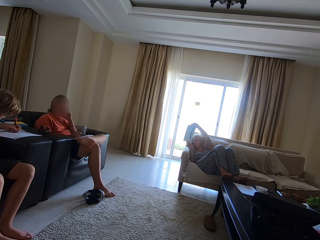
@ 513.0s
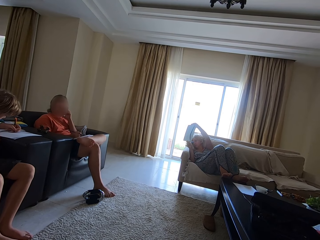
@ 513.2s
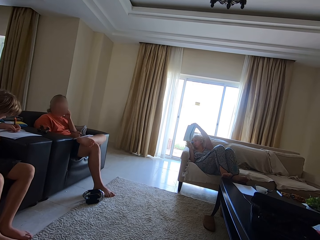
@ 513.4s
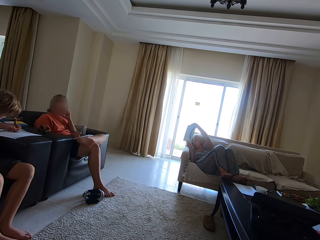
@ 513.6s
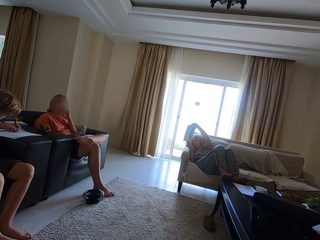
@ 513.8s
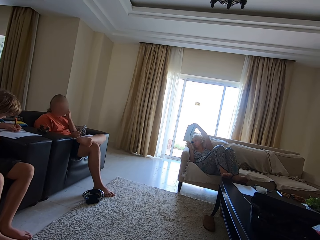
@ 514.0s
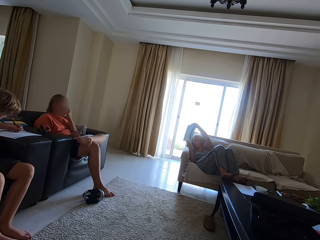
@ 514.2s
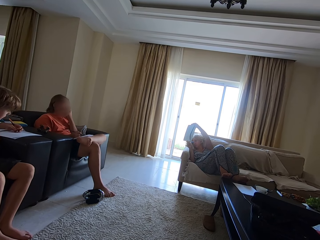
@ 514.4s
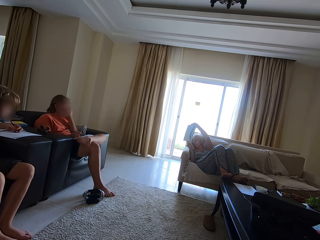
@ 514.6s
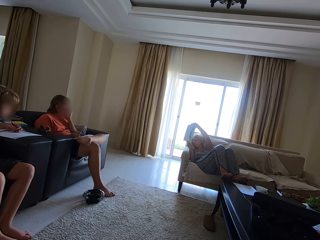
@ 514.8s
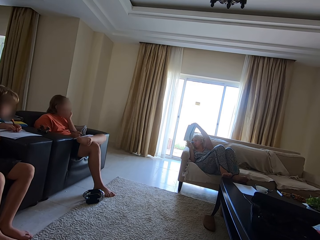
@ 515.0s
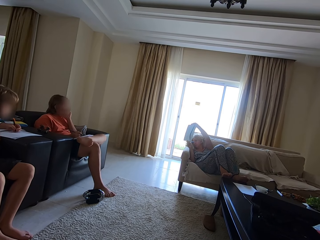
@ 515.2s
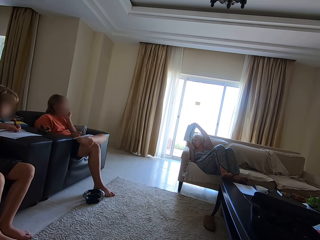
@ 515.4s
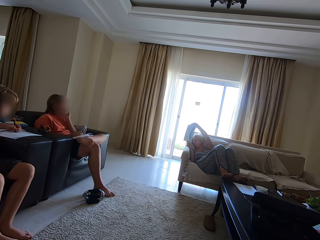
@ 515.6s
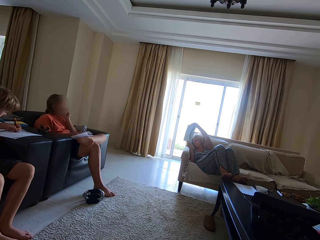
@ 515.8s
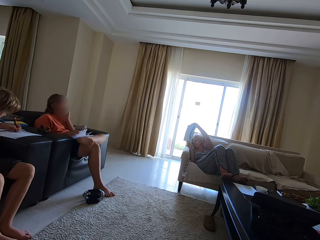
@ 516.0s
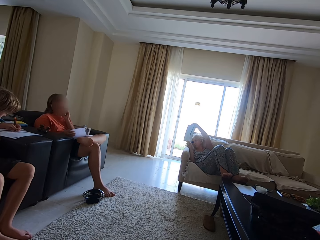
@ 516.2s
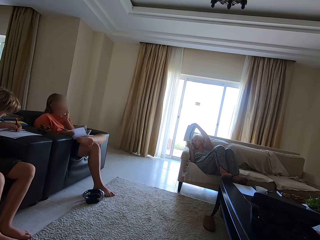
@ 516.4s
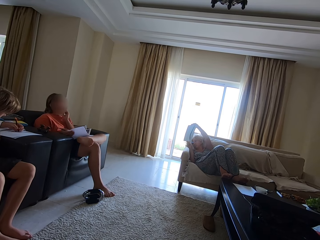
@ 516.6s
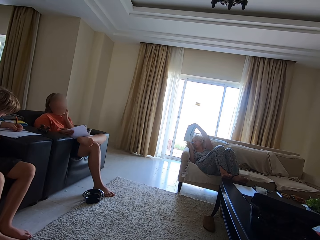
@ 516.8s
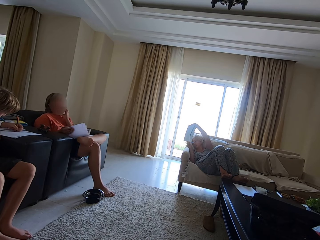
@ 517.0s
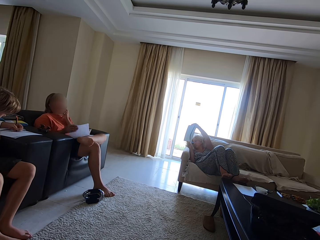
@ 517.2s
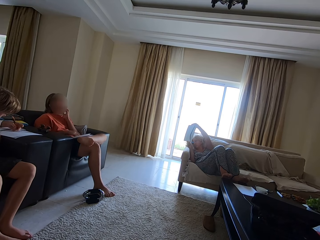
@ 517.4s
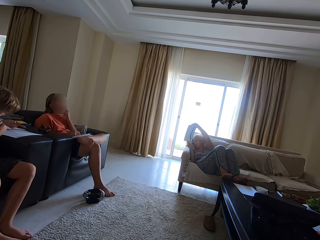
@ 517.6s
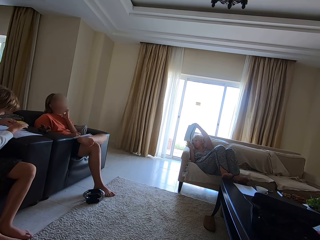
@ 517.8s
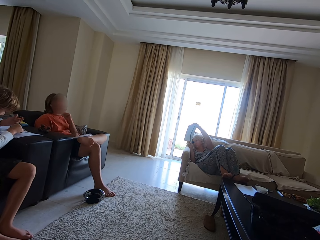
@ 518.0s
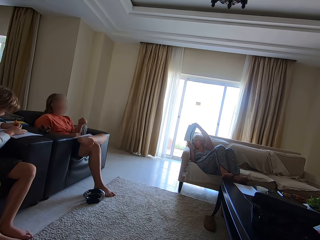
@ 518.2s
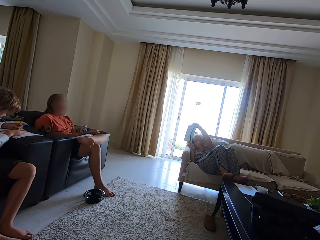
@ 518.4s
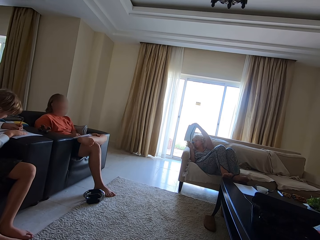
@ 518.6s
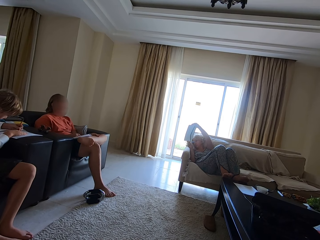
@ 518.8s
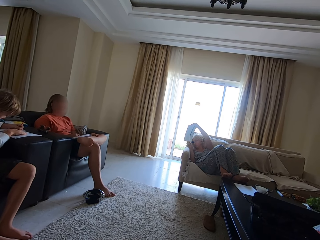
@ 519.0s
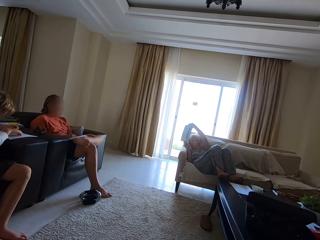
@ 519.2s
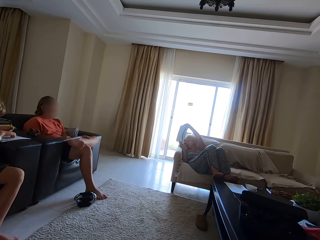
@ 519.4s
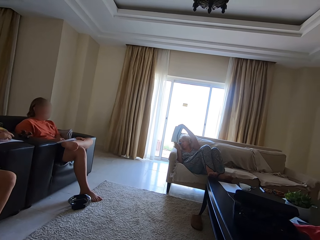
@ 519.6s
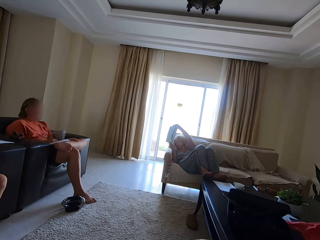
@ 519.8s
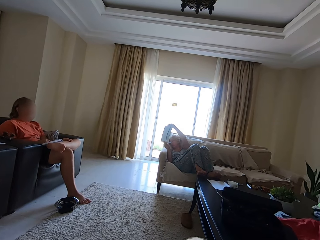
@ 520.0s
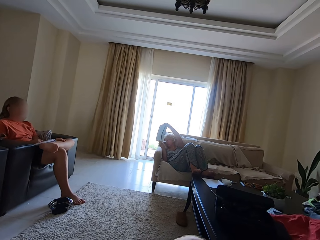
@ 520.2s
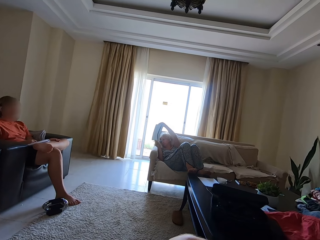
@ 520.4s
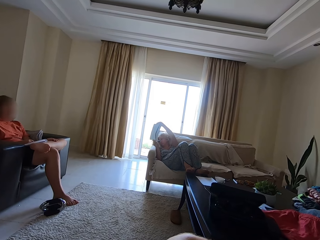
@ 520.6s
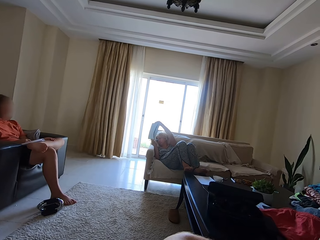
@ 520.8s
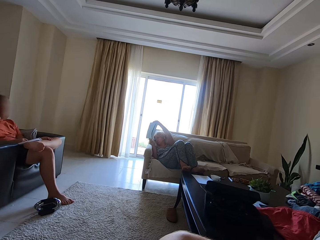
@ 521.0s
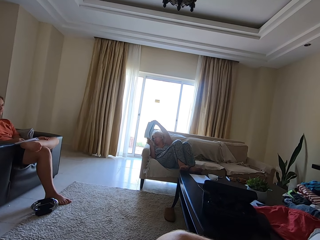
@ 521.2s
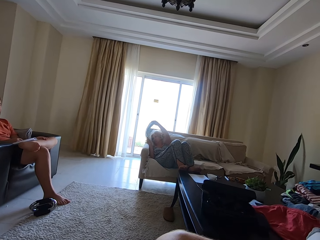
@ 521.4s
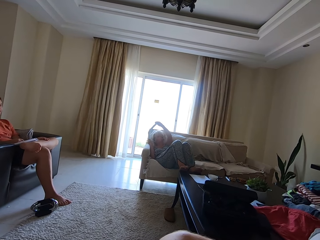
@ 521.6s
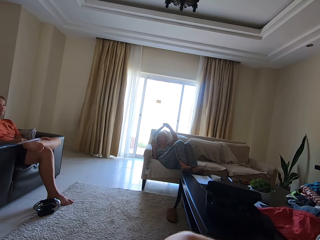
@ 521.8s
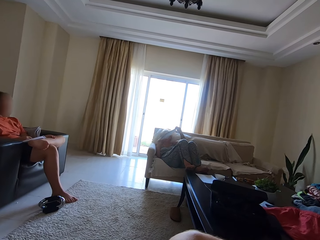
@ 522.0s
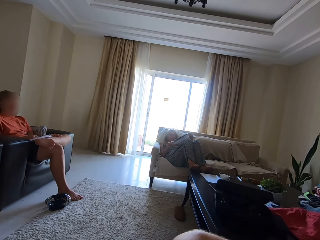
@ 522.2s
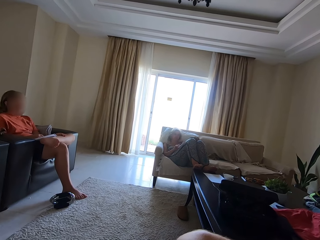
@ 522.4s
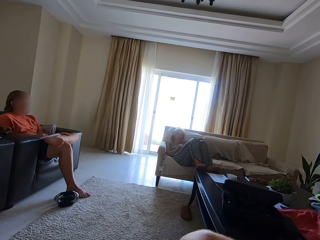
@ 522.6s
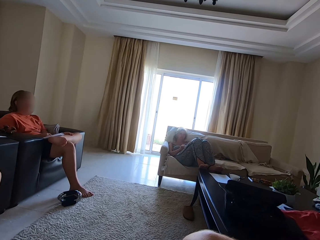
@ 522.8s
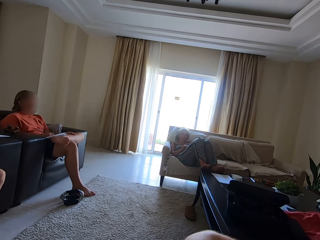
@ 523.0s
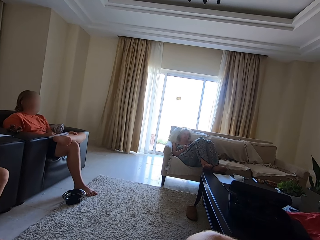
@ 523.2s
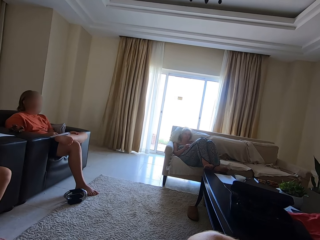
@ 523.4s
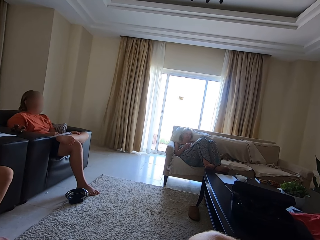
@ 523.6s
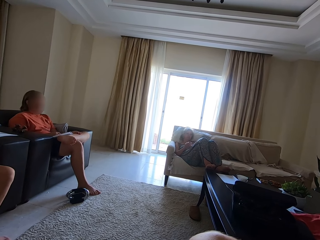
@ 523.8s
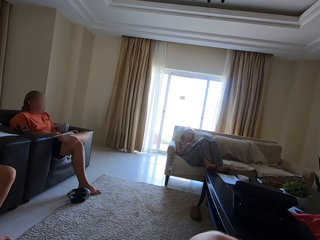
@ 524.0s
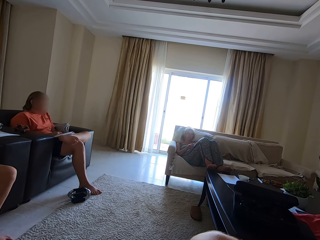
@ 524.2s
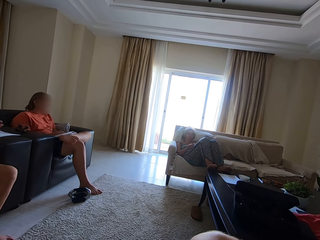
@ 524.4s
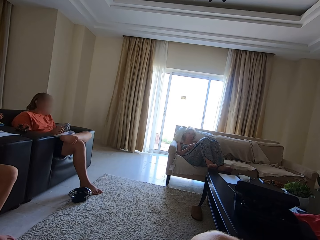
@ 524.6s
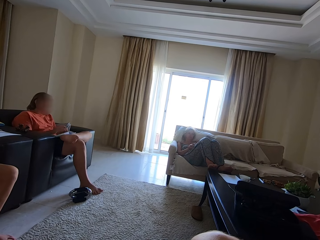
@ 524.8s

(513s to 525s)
A man draws on a book. He looks around. A woman opens the book on her lap with her right hand. The man draws on the book. The woman closes the book on her lap with her right hand. The man turns the pen with his hands. He rubs the book with the pen in his left hand. The camera wearer looks around. Another woman drops the book in her hands on her lap.

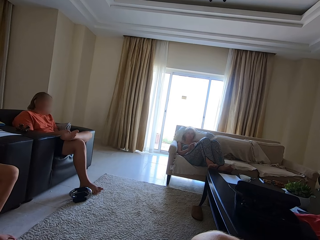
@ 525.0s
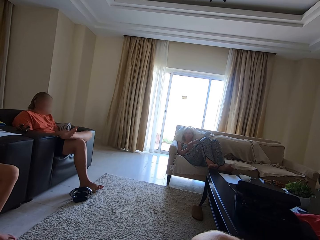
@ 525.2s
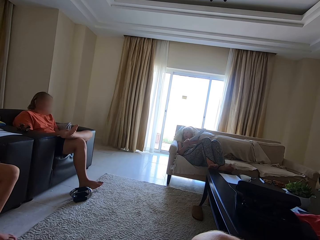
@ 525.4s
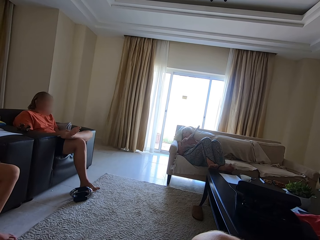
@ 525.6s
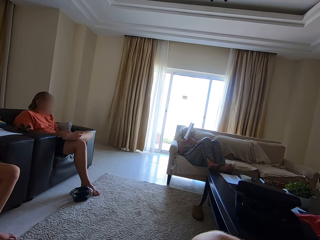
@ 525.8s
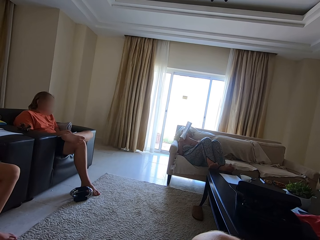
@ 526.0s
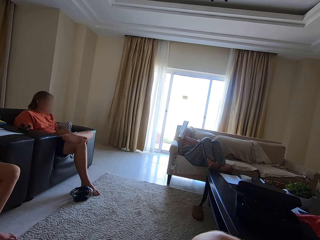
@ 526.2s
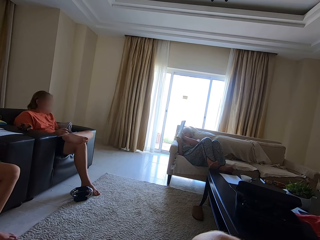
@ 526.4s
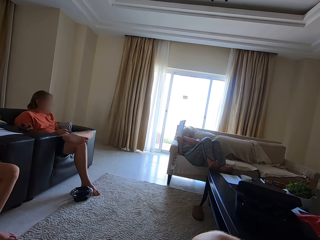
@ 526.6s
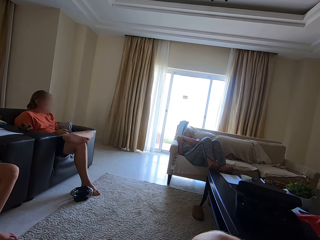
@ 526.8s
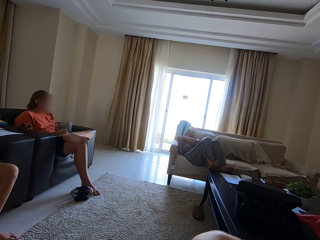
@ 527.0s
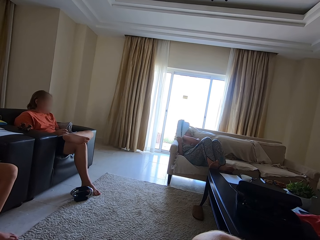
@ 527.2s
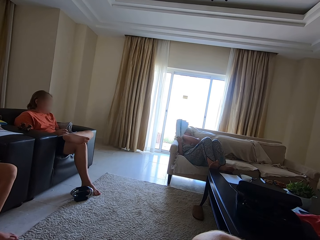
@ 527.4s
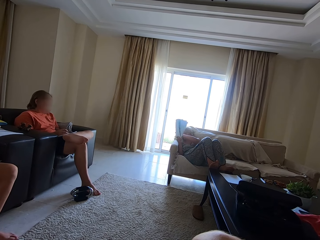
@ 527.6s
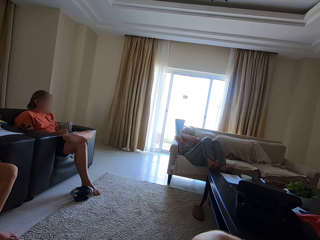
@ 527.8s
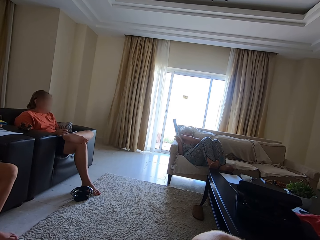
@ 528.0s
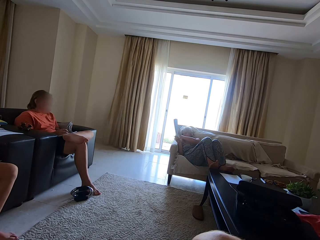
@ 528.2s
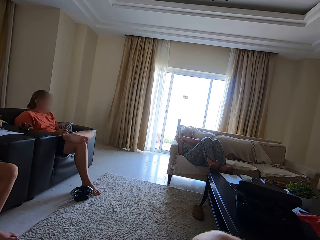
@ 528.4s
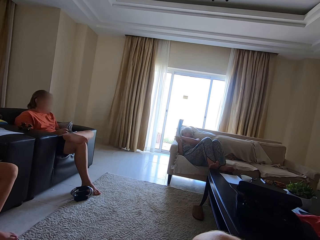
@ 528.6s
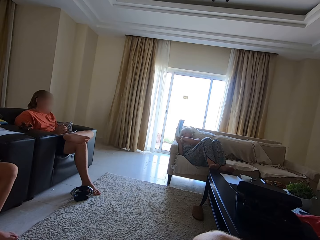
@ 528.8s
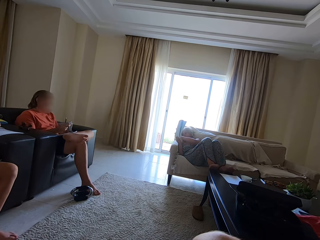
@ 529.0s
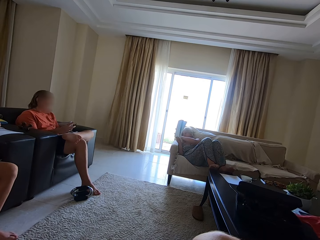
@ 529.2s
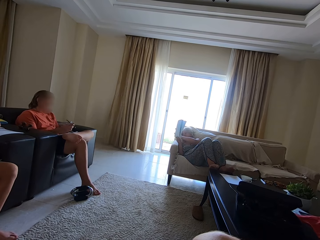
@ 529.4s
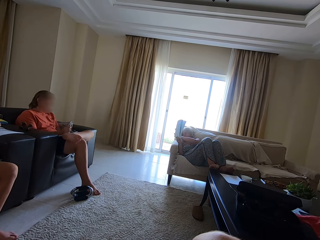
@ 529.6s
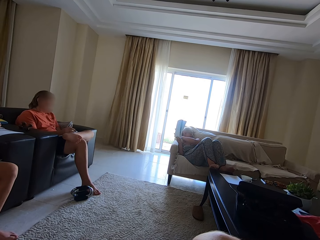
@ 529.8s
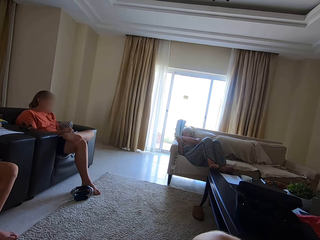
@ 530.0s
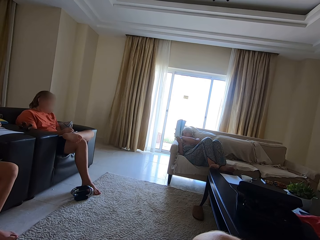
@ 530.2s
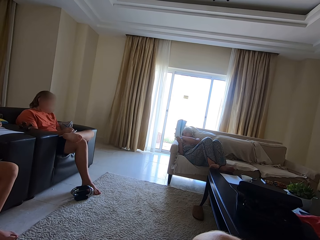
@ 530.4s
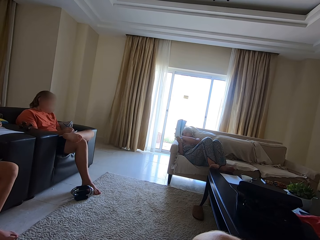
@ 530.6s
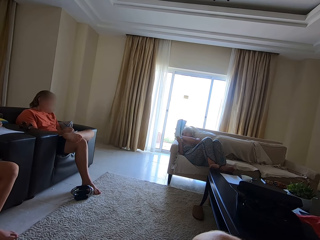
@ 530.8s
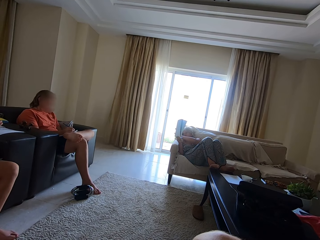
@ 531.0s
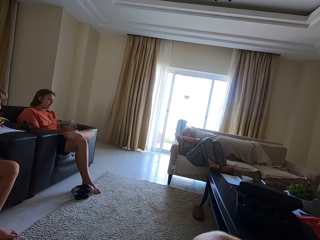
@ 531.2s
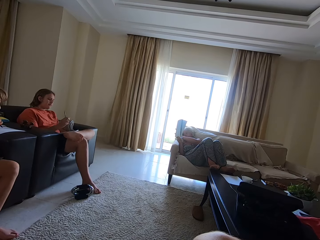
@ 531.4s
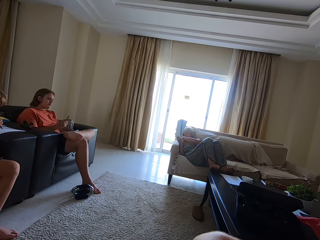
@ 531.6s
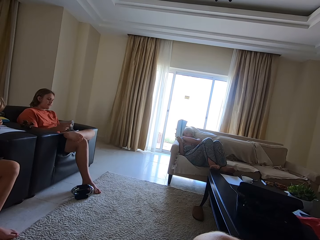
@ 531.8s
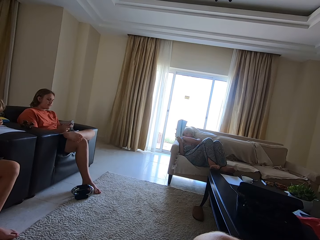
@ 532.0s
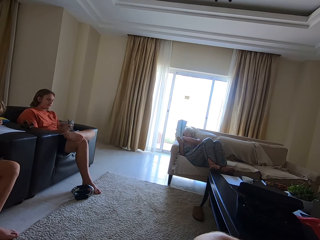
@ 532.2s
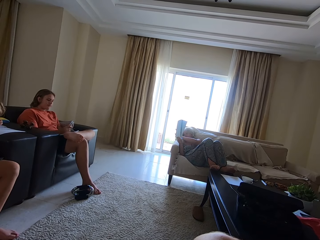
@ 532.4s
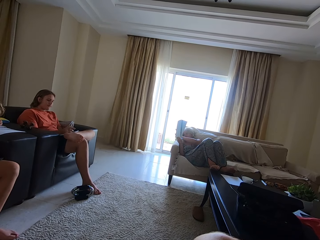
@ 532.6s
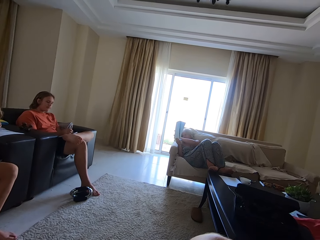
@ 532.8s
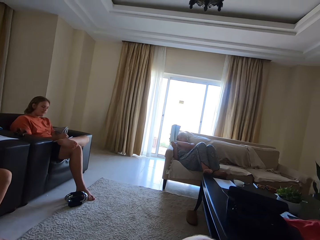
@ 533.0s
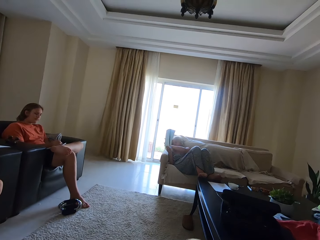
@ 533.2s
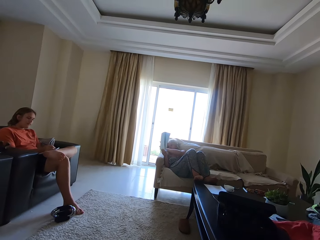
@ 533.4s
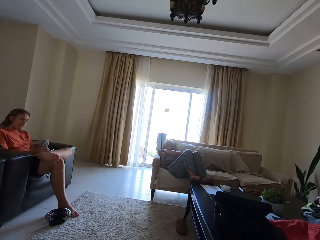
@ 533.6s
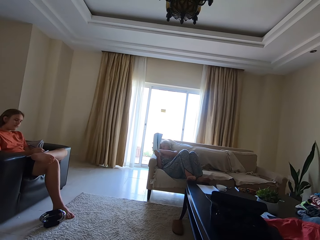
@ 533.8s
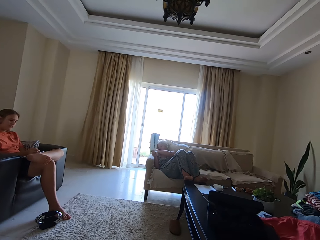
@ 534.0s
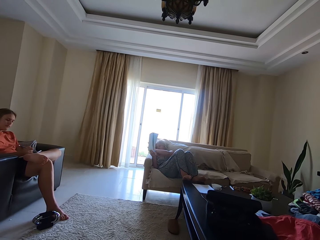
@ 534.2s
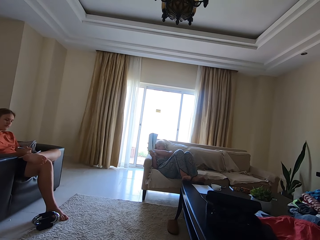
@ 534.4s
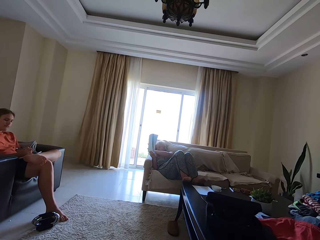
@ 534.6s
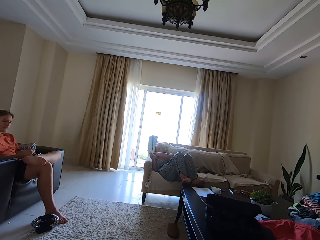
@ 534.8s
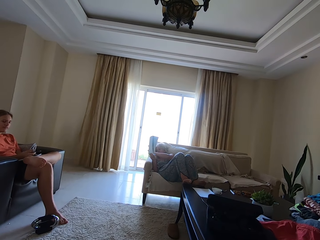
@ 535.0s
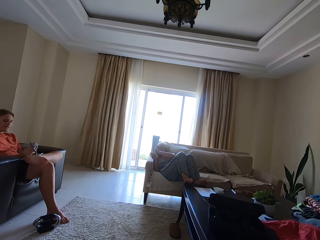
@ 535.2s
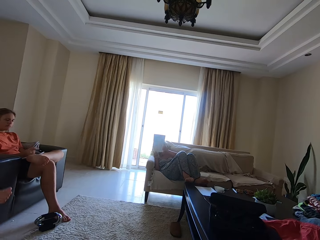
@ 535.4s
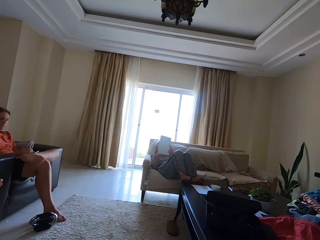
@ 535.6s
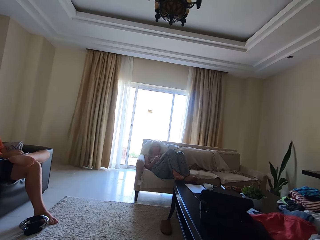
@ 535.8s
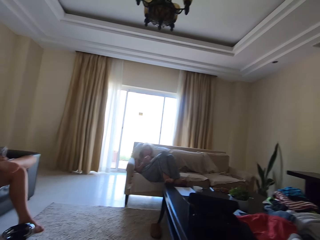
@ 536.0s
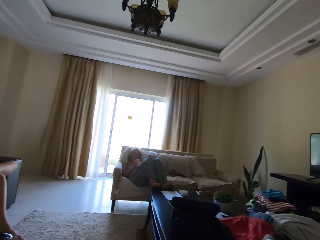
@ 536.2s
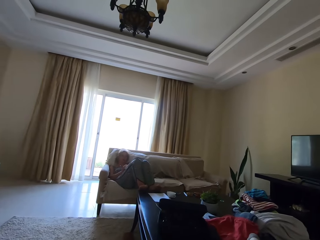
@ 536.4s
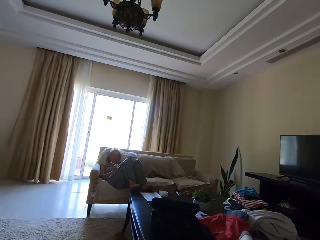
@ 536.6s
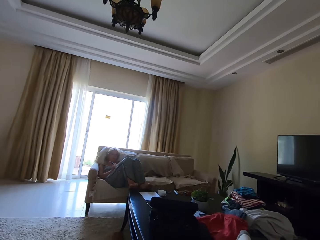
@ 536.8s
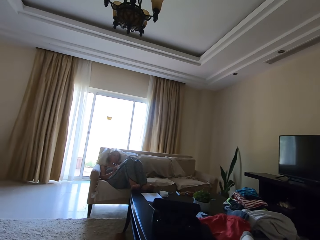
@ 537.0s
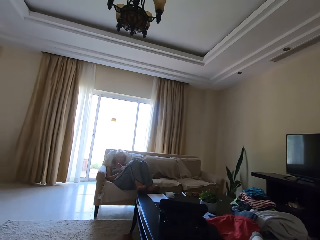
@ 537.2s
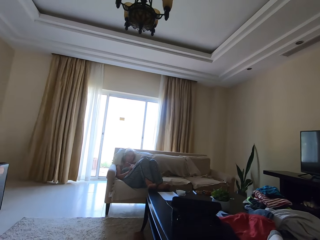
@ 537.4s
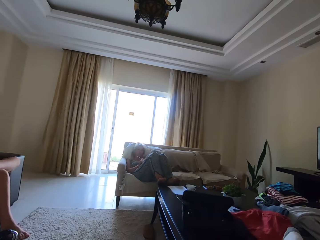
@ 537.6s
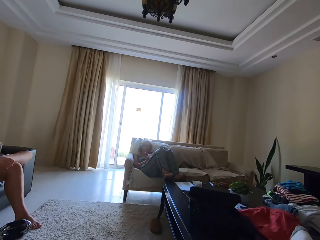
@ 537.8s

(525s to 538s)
A woman shows another woman and a man the book in her hands. She pronounces a word to the other woman. The other woman writes in the book with the pen in her right hand. She adjusts the pen. The first woman drops the book in her hands on her lap. The camera wearer looks around. The first woman writes in the book on her lap with a pen in her right hand. She pronounces a word.
